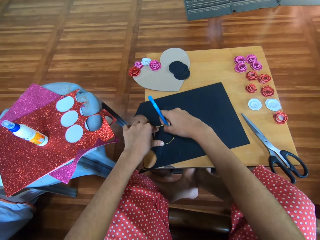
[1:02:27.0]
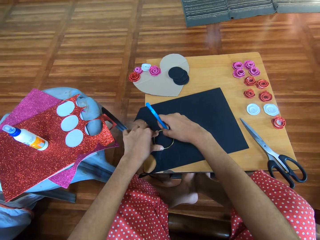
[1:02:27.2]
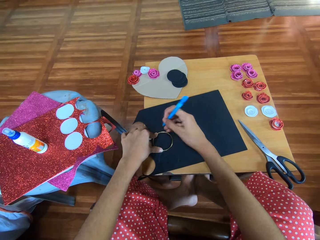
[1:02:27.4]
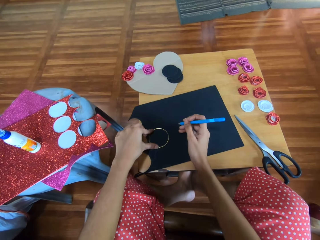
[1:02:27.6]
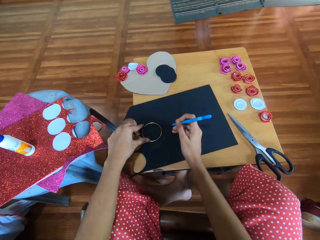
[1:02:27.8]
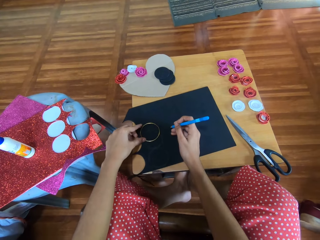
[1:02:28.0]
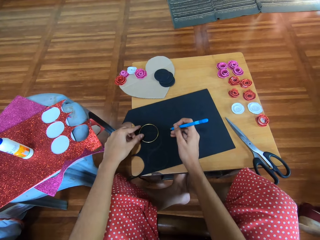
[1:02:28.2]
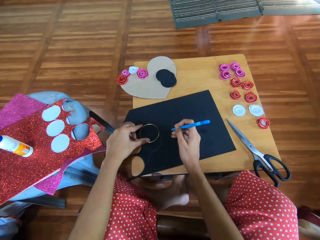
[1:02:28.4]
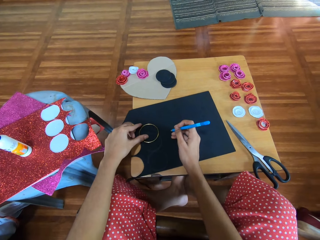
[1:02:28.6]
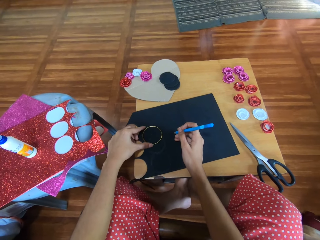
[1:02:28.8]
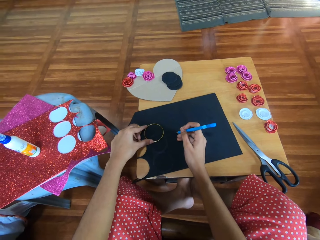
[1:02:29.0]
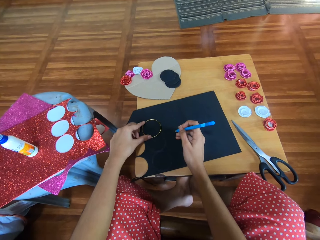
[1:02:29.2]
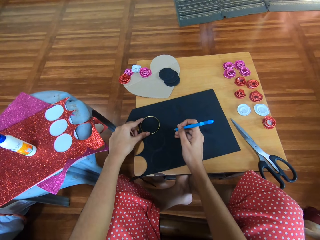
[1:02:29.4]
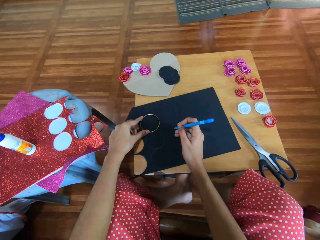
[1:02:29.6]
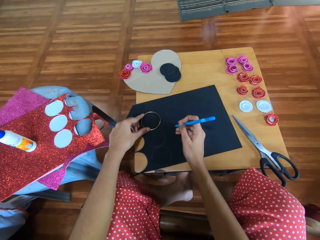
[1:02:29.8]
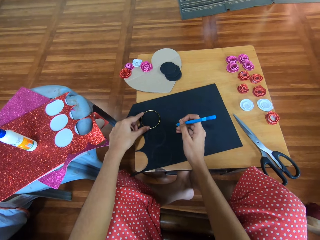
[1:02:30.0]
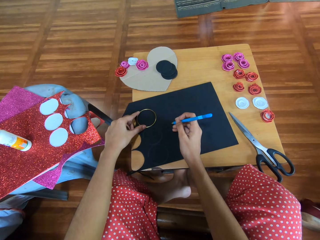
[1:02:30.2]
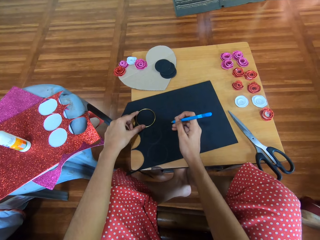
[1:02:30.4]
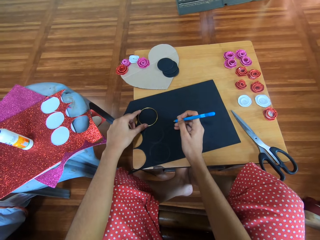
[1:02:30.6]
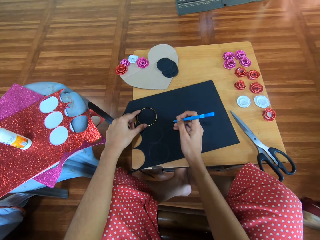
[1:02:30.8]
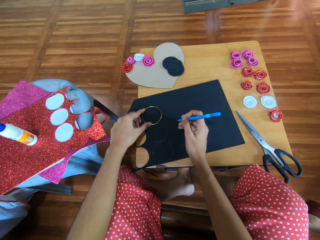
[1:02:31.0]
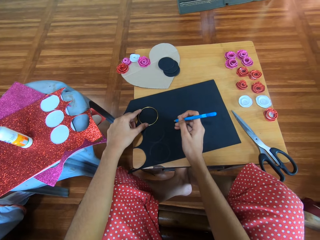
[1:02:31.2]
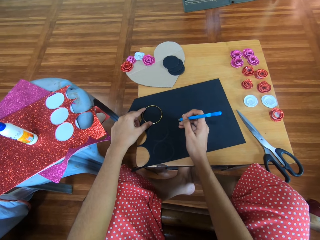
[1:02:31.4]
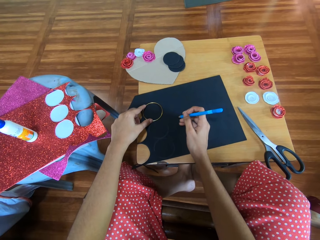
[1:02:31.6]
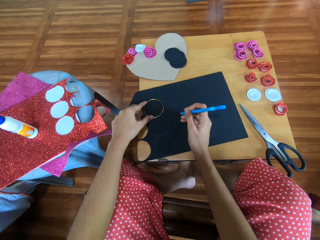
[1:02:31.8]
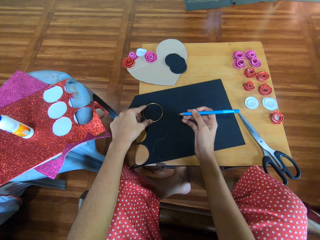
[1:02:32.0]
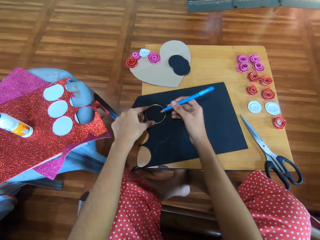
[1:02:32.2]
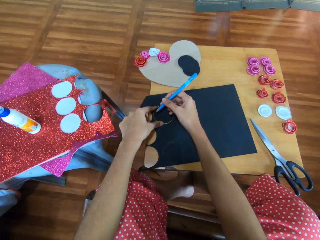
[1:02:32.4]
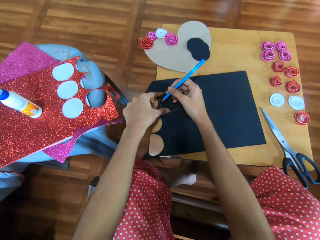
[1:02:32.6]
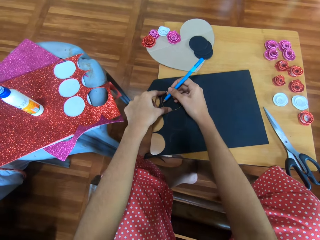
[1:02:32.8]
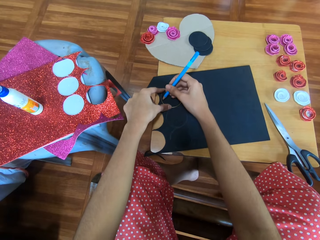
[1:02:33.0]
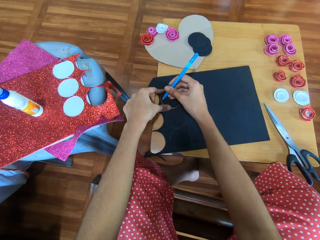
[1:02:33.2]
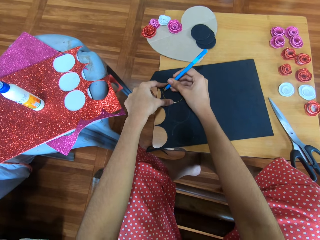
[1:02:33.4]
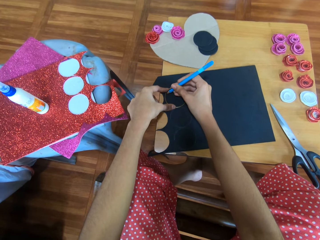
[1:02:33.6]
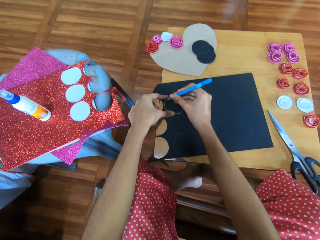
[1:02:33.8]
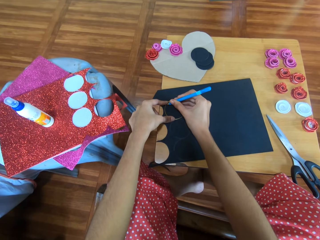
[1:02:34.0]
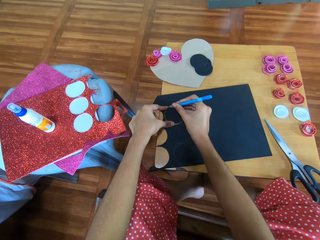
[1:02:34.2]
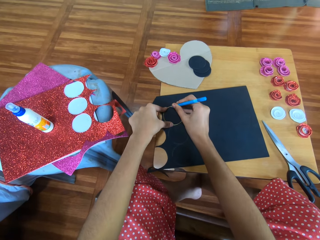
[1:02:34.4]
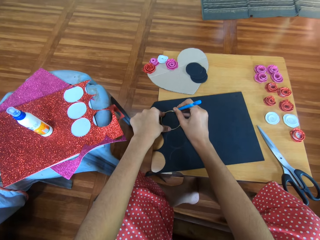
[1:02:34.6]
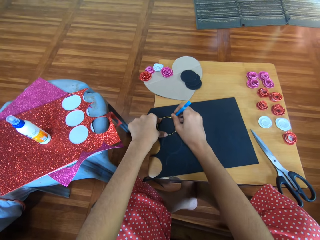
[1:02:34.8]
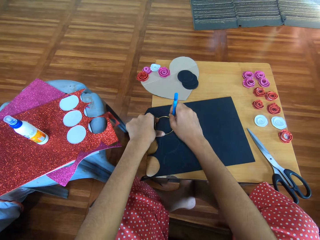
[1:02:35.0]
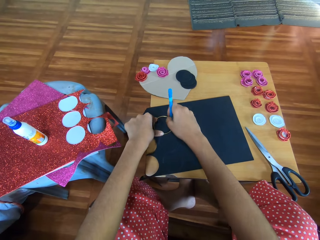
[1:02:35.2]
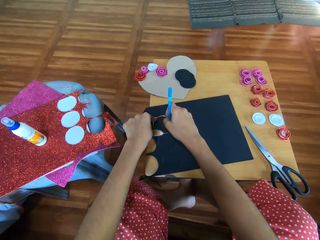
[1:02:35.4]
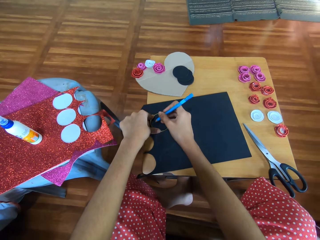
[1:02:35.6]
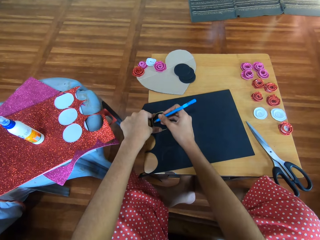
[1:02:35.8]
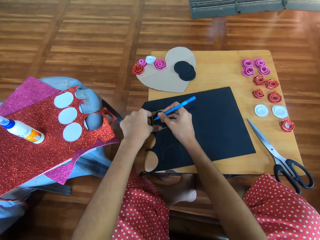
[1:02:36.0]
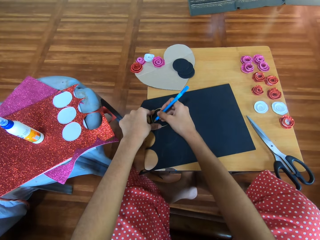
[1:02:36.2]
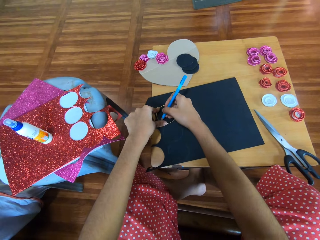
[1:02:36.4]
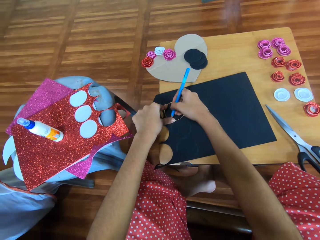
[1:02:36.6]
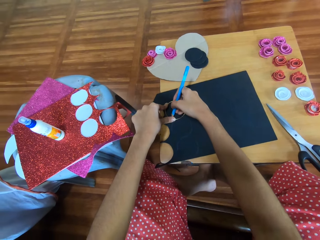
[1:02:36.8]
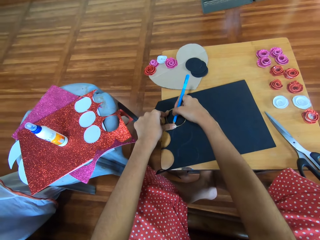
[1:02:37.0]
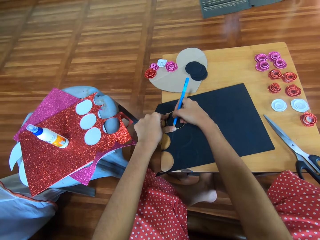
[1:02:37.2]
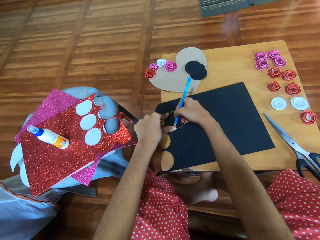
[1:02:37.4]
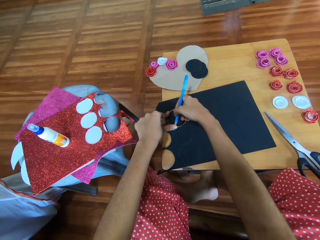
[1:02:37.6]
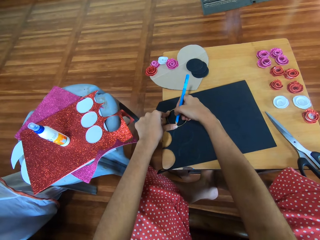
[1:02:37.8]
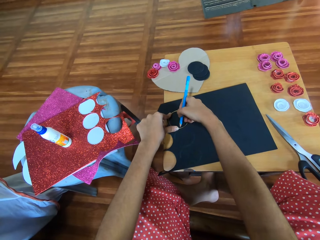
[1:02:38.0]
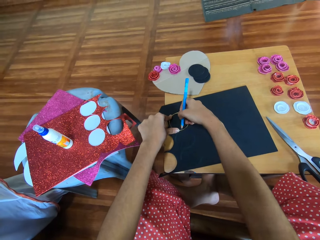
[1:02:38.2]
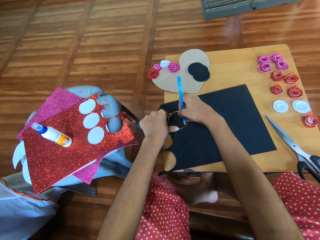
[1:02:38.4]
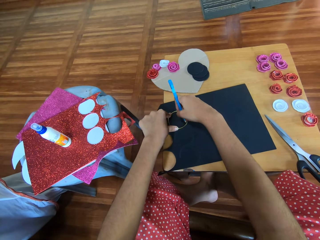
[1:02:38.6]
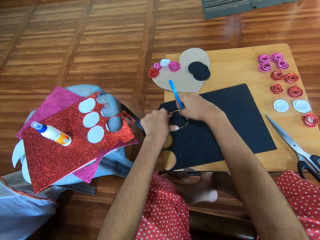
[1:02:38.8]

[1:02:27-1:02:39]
The camera wearer adjusts the bracelet on the glitter paper again. They make another circle on the glitter paper.

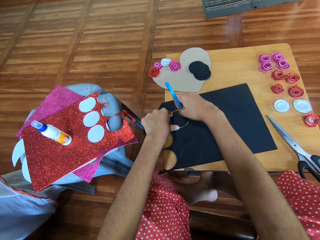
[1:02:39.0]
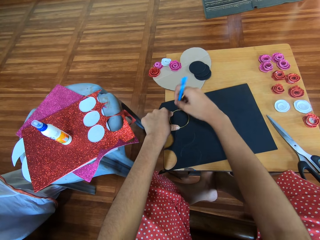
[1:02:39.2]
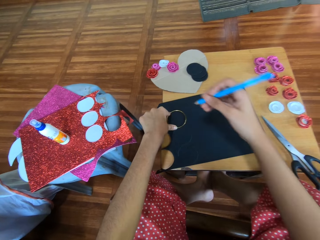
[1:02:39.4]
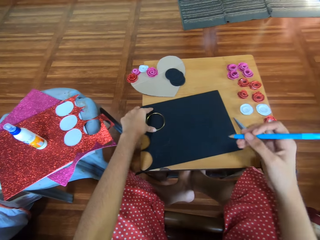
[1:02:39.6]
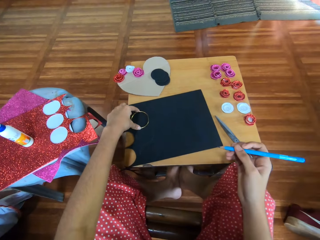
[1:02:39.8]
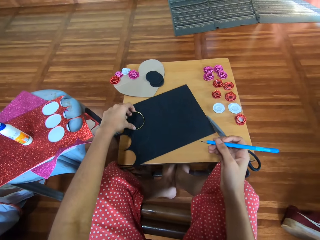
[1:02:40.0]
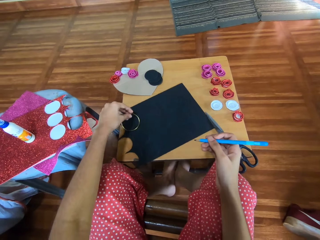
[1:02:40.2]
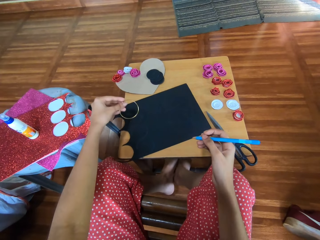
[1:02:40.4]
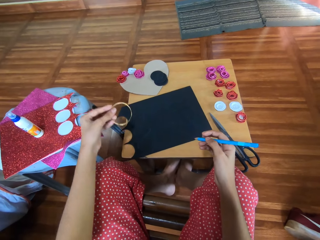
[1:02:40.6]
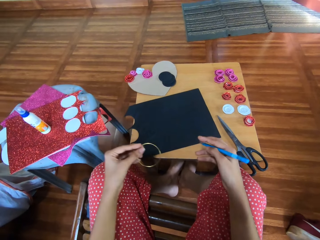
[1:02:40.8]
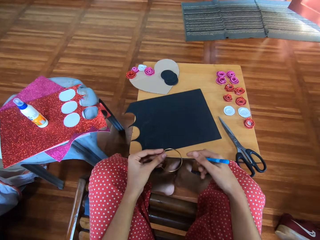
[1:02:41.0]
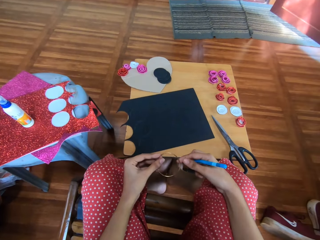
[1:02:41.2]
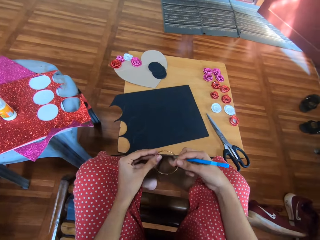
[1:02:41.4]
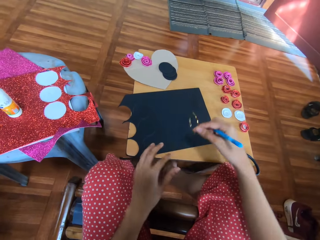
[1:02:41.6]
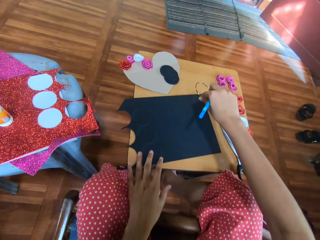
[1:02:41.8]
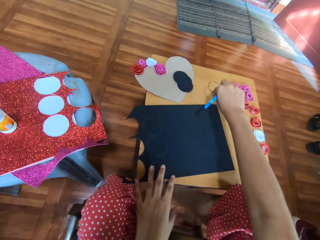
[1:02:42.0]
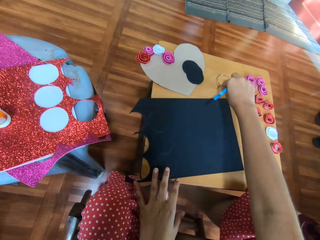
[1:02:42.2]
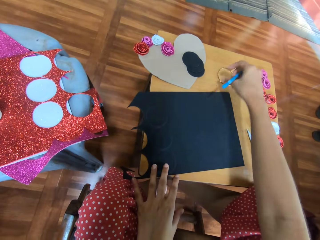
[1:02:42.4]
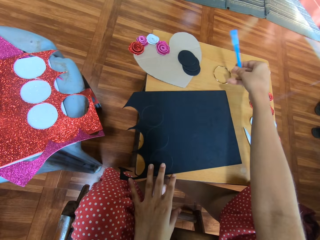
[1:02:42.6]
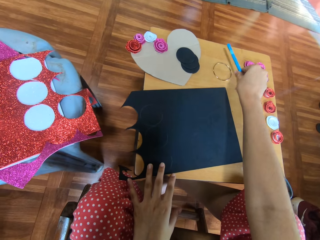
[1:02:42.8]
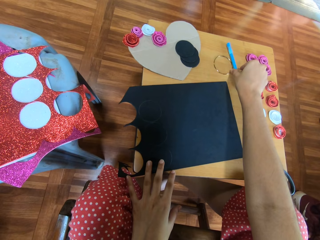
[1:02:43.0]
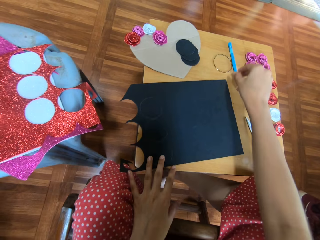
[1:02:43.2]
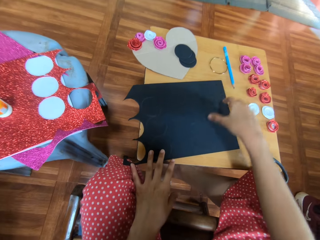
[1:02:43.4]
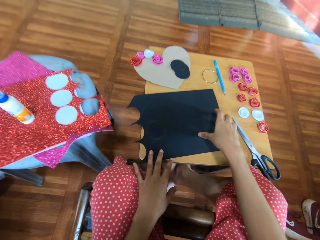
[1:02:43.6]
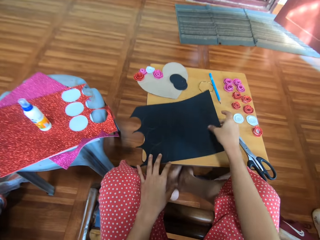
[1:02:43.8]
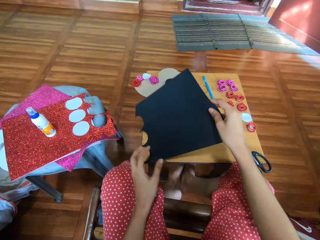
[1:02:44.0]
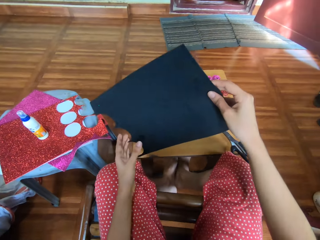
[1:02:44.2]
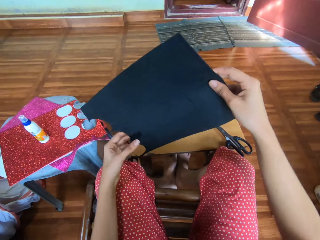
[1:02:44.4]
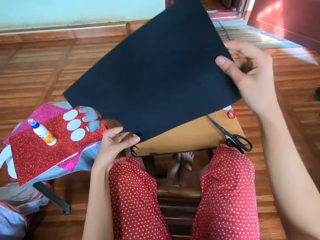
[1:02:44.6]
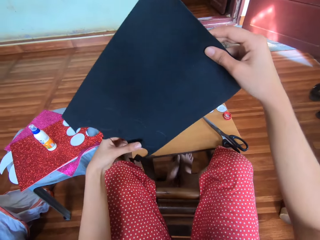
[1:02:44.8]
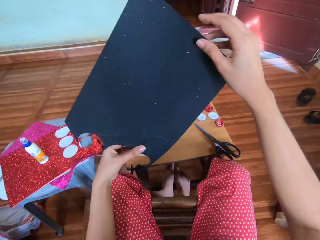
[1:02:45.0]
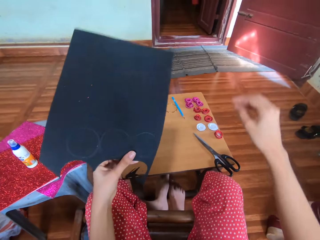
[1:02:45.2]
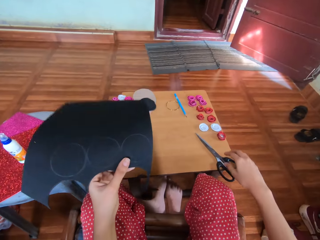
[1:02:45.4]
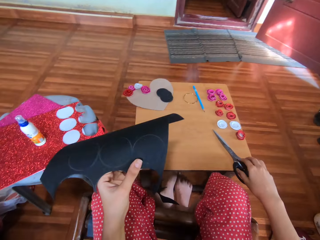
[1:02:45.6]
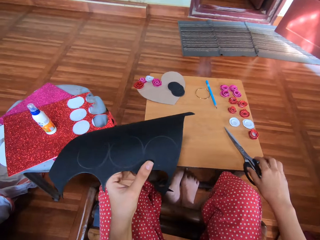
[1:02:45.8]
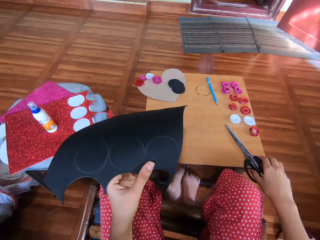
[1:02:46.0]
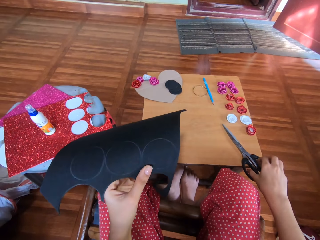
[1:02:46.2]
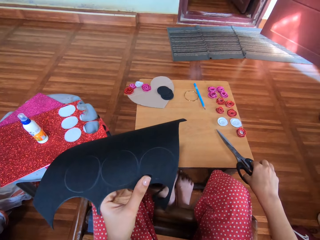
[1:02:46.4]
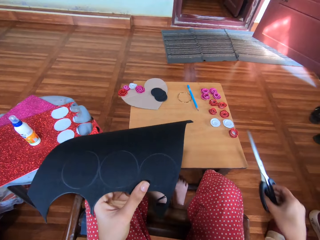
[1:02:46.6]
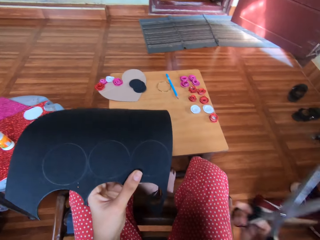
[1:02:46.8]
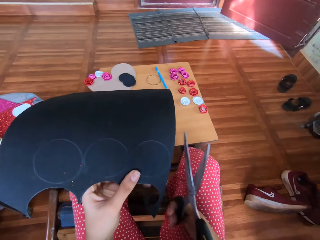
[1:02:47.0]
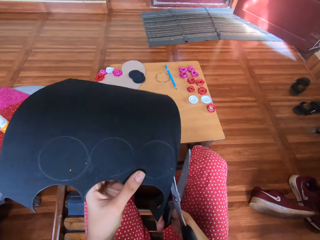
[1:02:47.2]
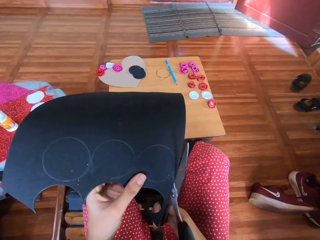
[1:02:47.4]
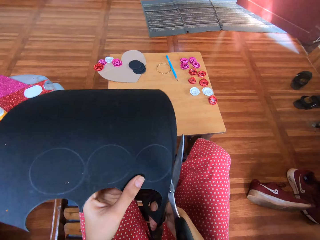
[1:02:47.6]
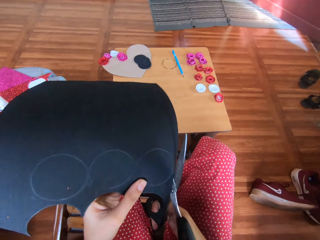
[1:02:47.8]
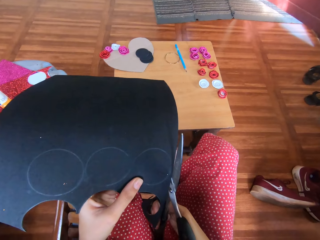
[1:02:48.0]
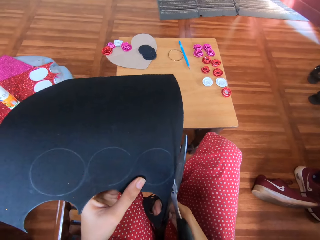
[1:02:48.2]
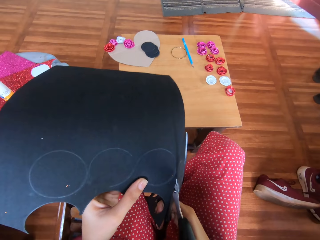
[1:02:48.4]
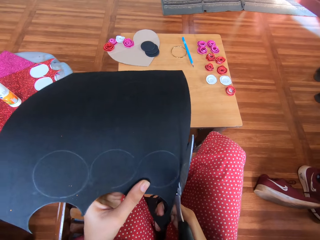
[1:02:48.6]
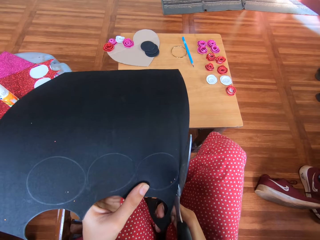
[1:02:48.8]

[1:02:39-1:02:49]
The camera wearer keeps the bracelet on the table. They keep the pencil on the table, pick the cardboard up and pick the scissors up. They carry the scissors from the table. They cut a circle on the cardboard.
